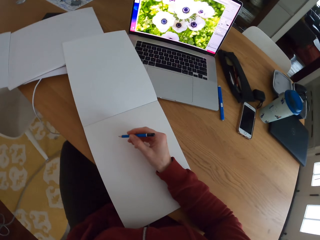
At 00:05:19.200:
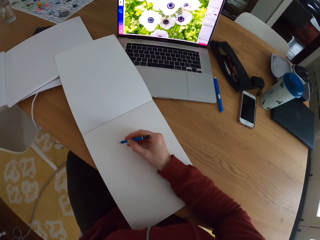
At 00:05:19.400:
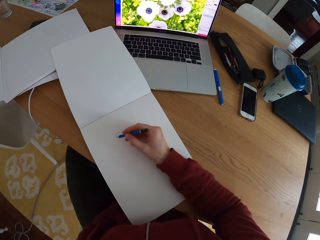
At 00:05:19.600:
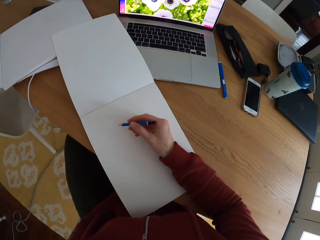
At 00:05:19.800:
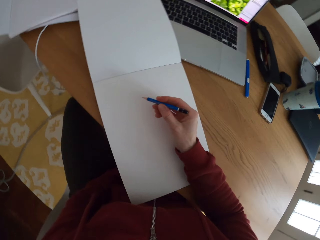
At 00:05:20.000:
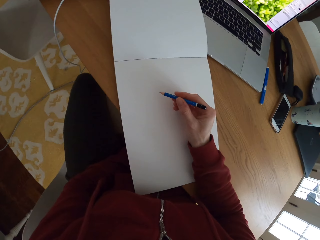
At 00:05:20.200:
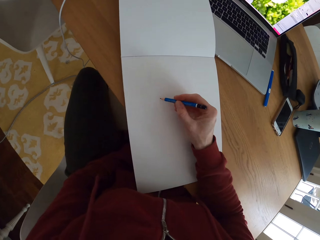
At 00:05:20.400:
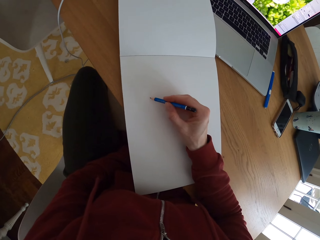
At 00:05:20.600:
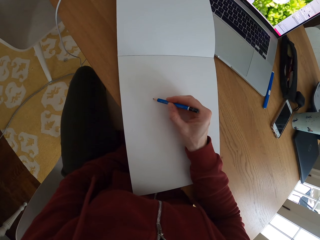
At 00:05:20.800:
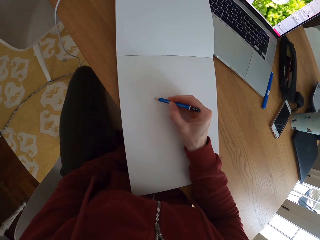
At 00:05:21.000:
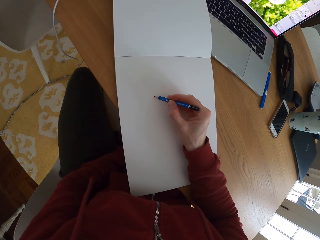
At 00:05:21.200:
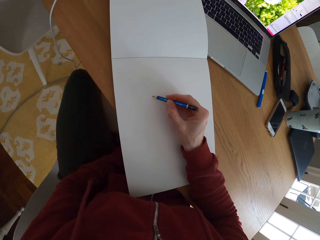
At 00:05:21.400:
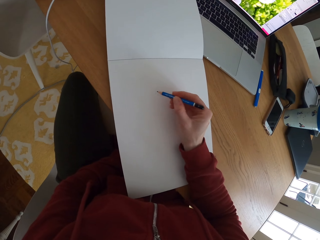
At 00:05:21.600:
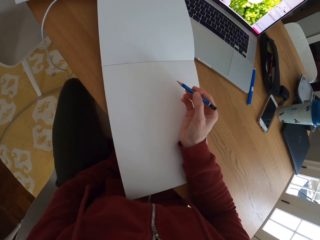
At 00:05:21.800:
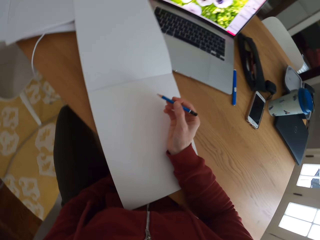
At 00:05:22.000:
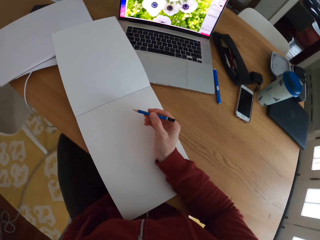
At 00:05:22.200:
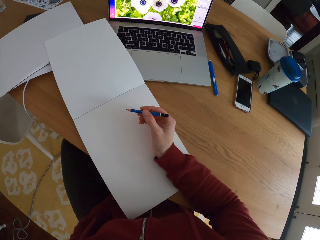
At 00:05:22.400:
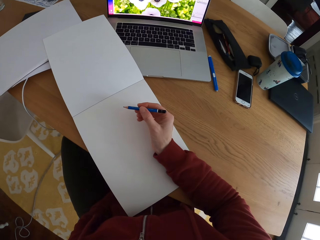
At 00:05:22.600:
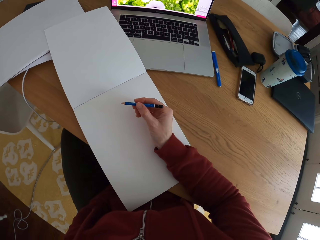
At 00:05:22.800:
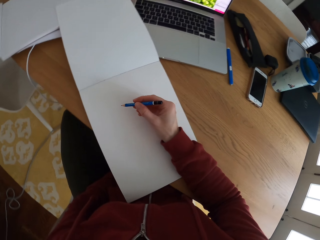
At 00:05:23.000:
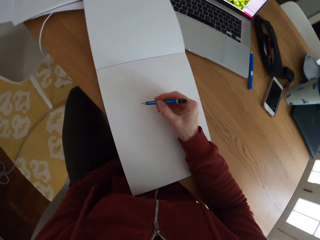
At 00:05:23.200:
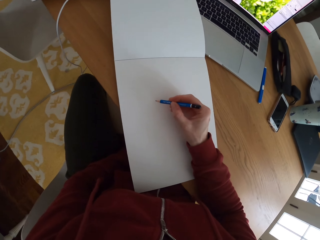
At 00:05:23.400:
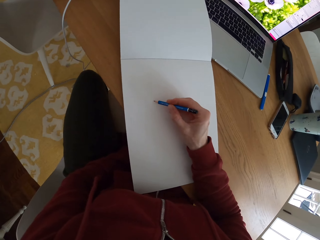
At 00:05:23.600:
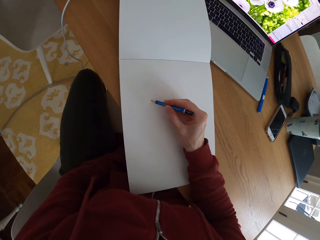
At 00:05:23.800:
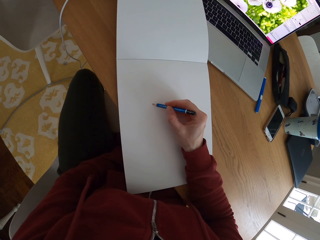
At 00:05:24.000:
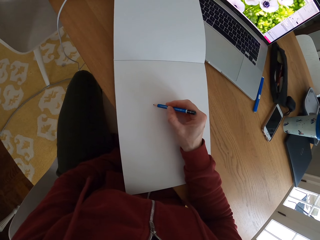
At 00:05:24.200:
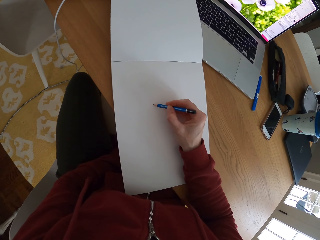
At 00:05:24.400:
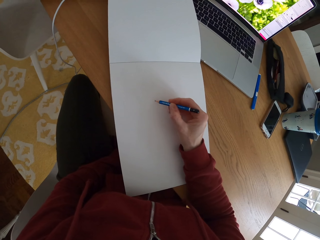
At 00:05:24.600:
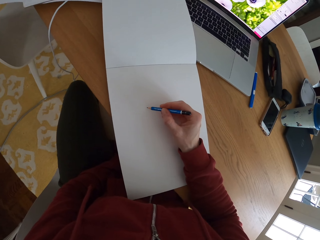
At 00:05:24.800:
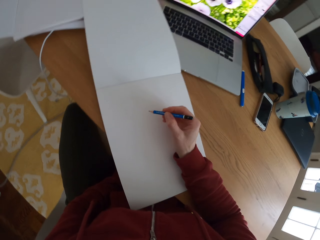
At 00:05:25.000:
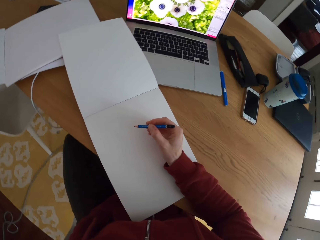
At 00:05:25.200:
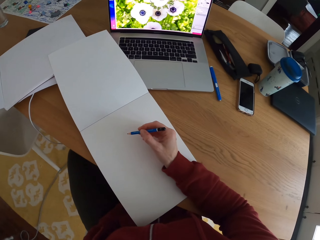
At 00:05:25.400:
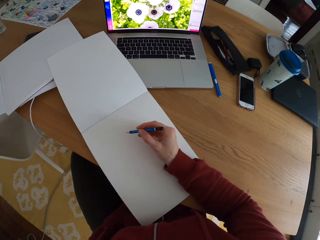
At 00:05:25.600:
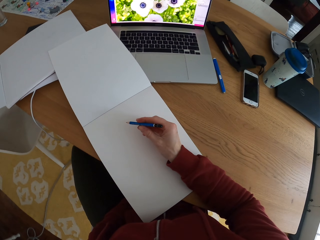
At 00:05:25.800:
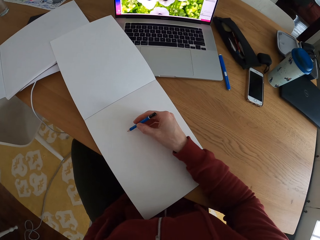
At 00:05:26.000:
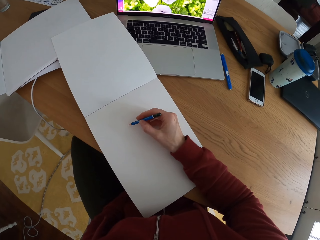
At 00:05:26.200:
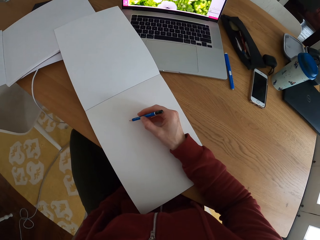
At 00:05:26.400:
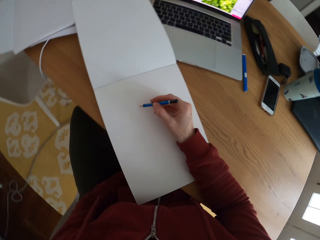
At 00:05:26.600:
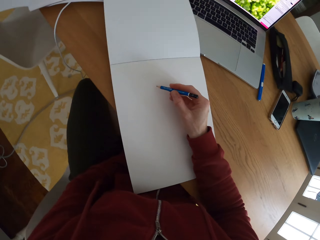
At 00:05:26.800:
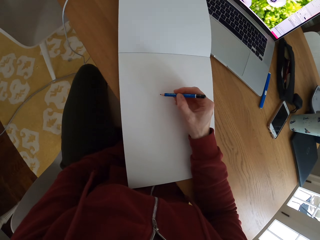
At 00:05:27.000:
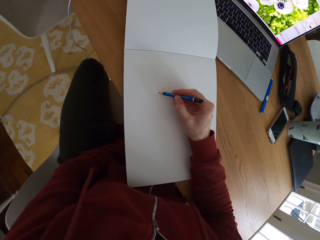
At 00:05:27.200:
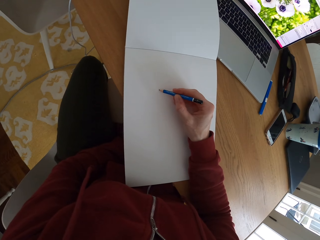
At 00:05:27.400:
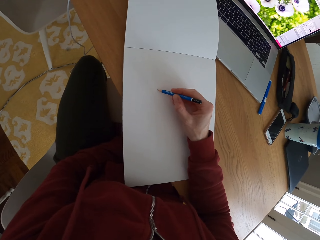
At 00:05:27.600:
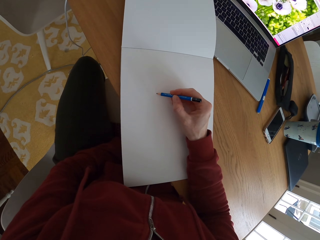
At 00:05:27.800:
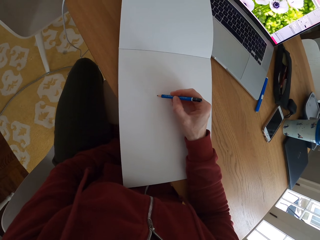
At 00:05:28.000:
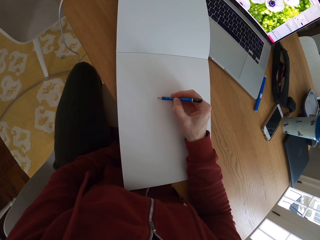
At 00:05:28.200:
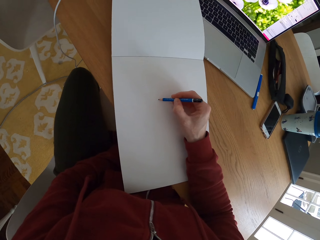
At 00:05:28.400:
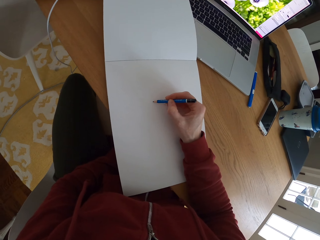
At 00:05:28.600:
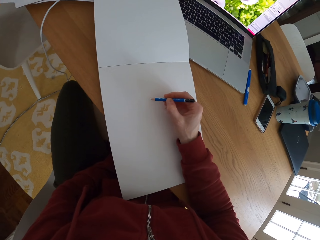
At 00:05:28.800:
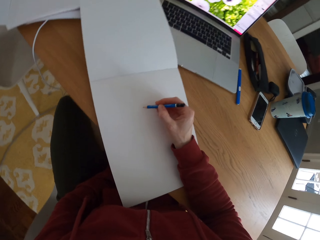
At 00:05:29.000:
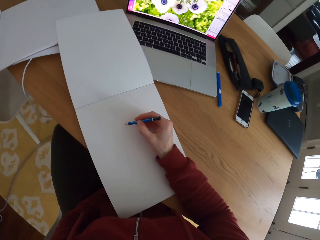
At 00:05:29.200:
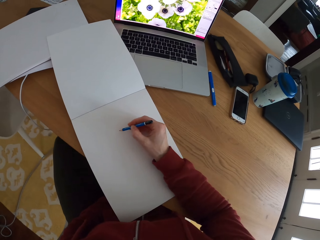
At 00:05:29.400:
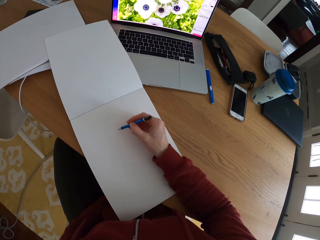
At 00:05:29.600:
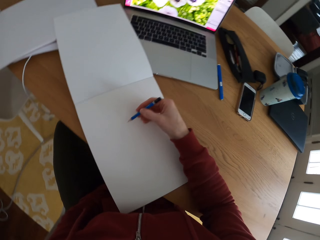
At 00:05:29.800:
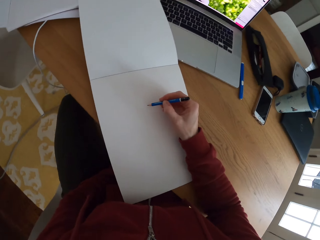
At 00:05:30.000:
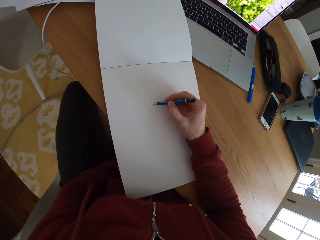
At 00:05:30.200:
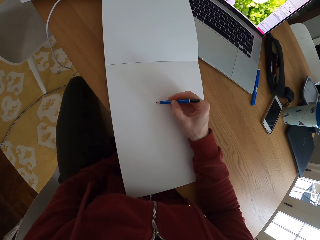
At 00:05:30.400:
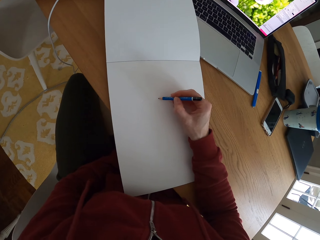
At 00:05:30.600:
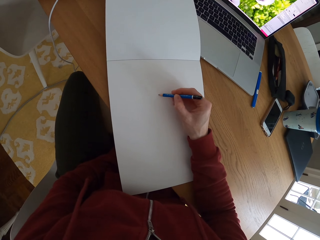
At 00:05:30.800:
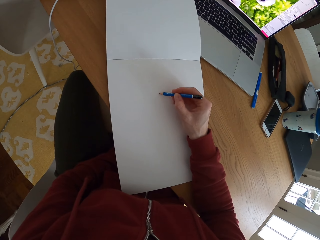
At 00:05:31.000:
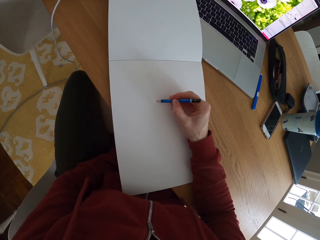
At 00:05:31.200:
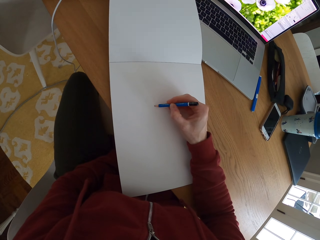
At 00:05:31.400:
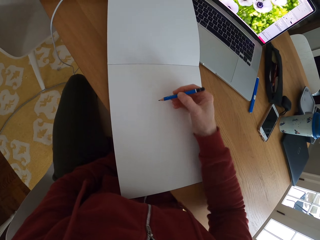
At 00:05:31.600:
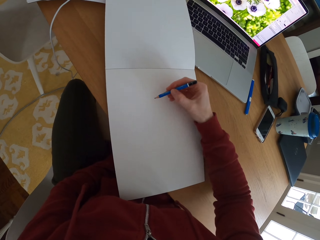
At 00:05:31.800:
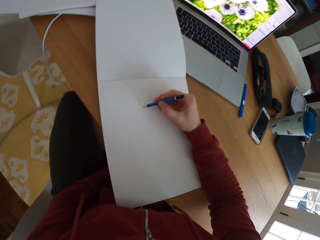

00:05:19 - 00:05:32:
The camera wearer stares at the laptop. They draw a sketch with the pencil. They stare at the laptop. They draw a sketch with the pencil. They stare at the laptop. They draw a sketch with the pencil. They stare at the laptop. They draw a sketch with the pencil.

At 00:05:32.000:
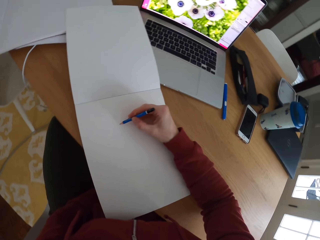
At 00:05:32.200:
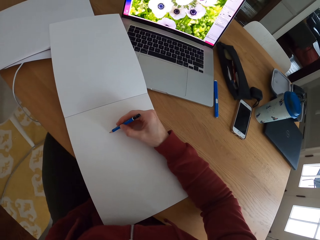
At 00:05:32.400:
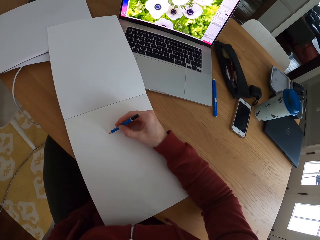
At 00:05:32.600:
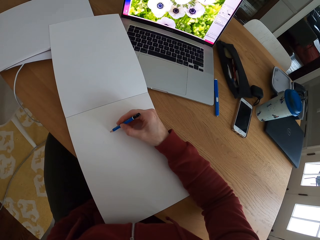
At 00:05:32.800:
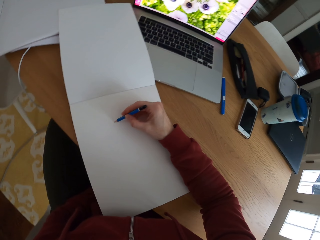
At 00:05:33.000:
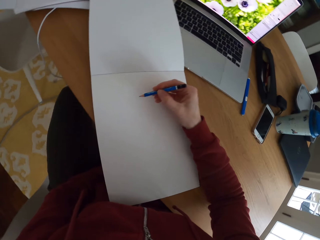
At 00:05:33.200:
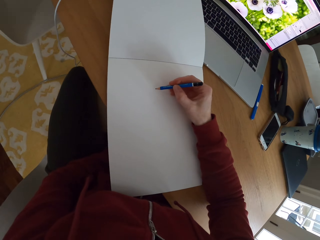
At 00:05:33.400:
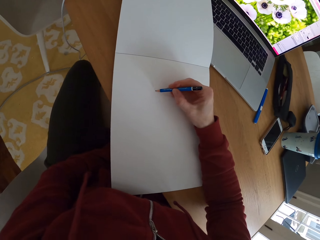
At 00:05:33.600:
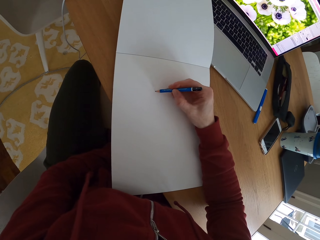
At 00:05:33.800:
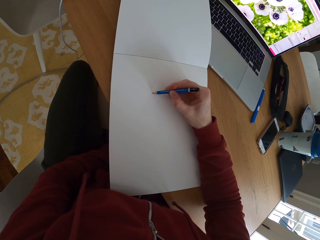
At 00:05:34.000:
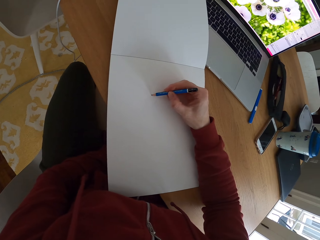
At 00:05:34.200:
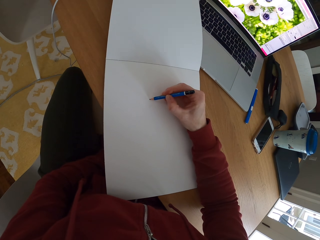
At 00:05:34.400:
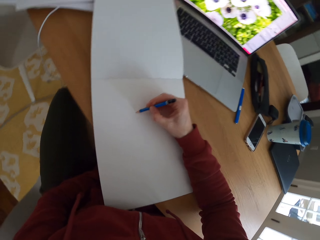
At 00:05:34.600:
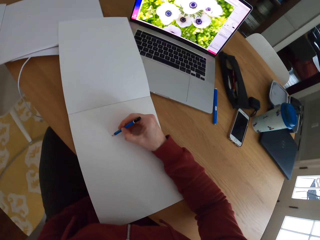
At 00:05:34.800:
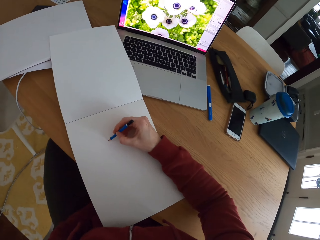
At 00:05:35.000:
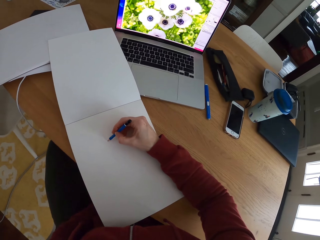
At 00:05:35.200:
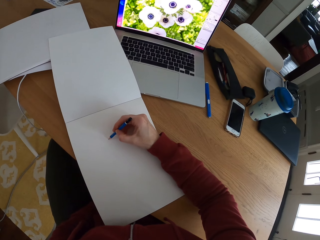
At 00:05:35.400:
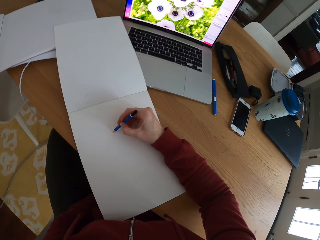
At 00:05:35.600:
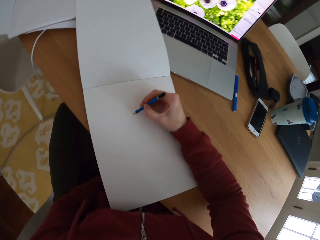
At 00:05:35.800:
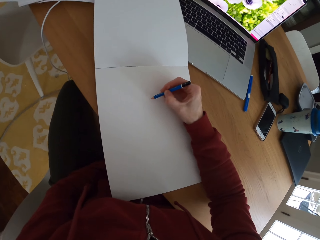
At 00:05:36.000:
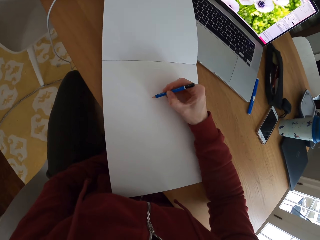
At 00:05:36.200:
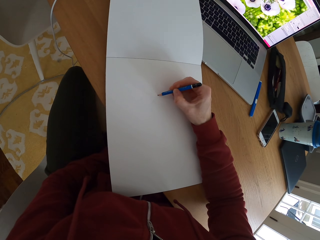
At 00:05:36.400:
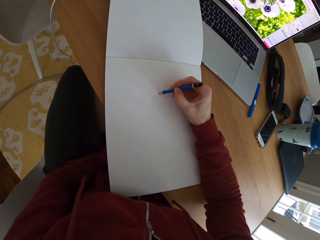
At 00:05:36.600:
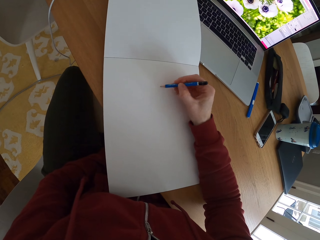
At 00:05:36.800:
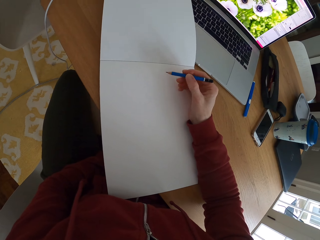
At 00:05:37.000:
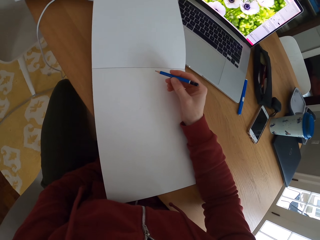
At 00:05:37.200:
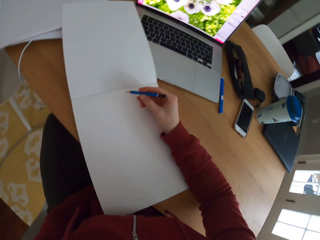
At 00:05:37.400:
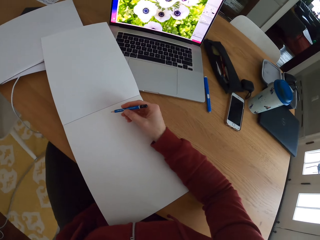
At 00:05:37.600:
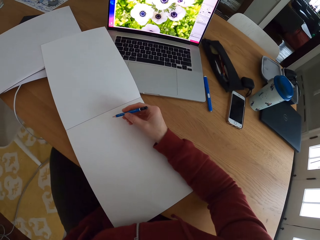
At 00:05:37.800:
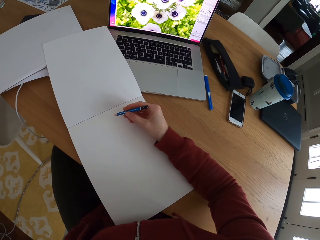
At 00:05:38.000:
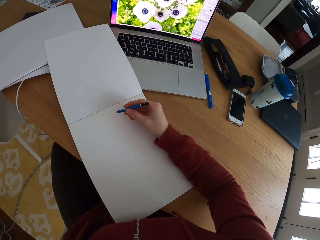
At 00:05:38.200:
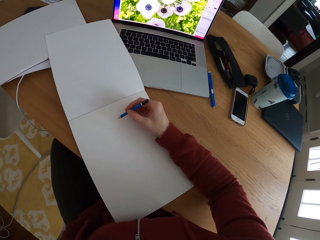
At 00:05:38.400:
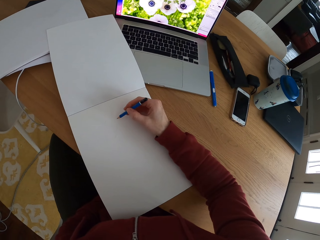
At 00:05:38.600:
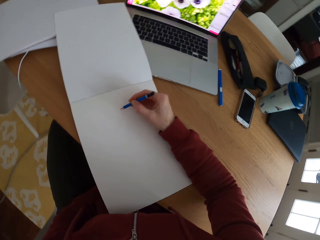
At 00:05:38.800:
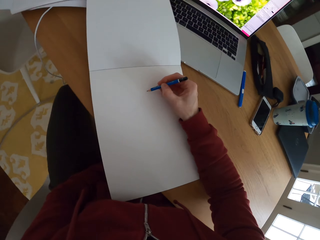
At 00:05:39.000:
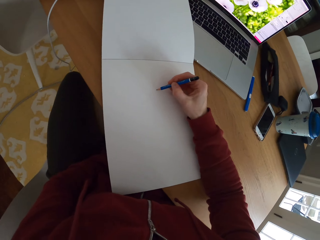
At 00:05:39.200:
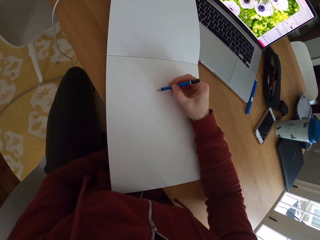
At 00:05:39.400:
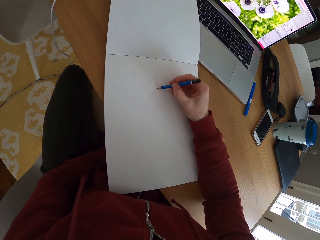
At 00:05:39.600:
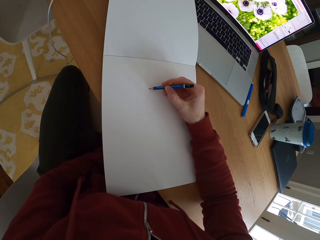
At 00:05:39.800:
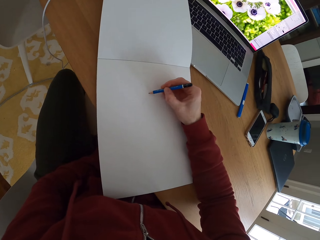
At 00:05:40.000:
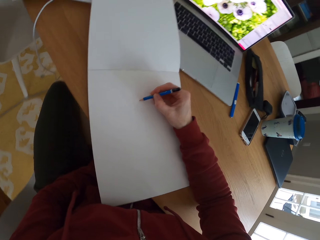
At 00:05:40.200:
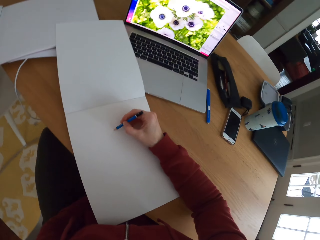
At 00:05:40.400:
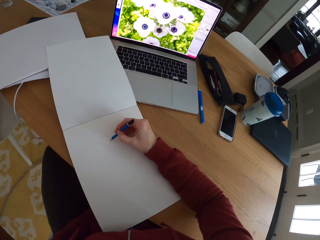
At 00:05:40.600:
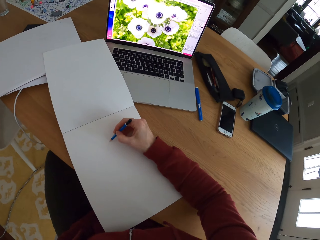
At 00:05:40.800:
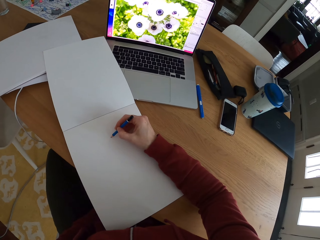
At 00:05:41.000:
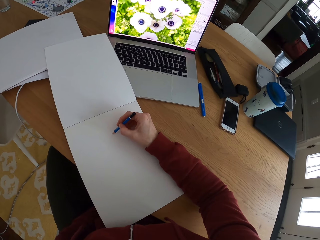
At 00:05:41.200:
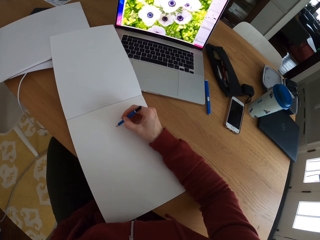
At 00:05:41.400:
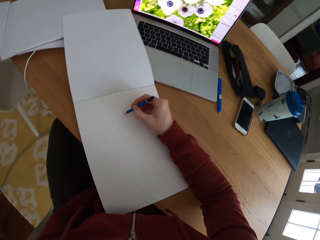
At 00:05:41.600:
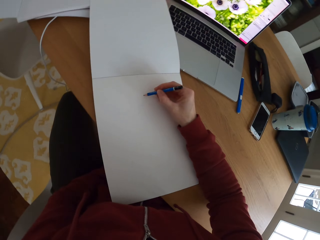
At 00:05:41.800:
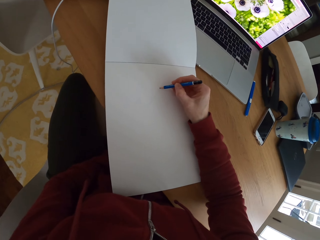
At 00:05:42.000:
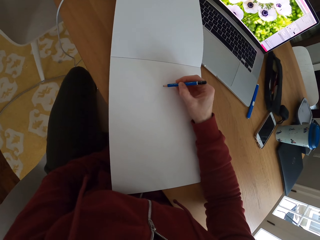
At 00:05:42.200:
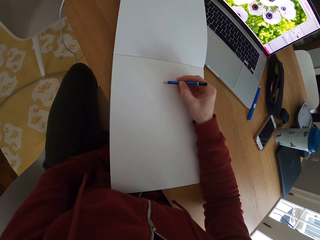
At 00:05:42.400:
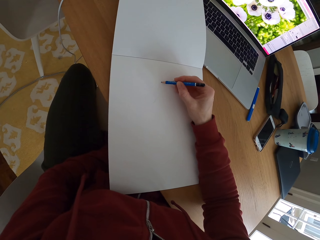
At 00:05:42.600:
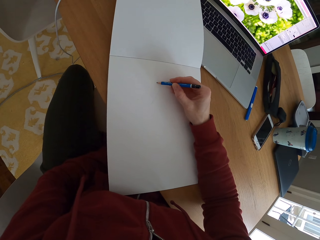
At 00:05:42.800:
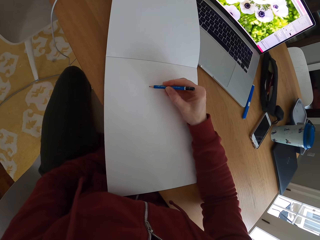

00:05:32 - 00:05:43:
The camera wearer stares at the laptop. They draw a sketch with the pencil. They stare at the laptop. They draw a sketch with the pencil. They stare at the laptop. They draw a sketch with the pencil. They stare at the laptop. They draw a sketch with the pencil.
